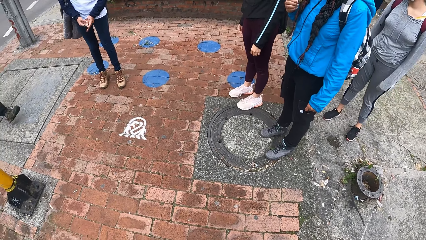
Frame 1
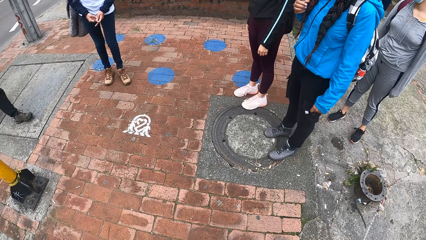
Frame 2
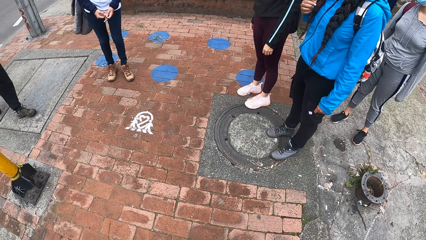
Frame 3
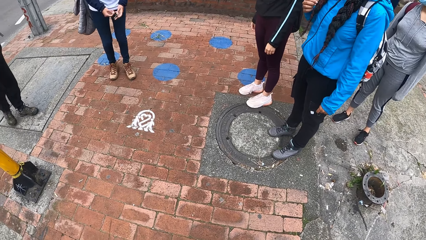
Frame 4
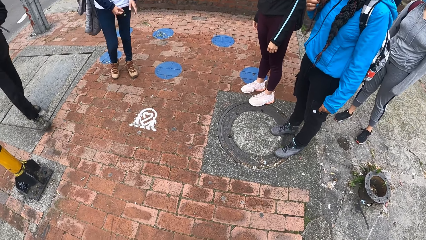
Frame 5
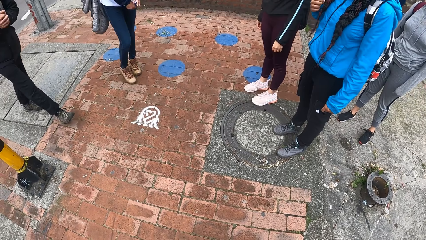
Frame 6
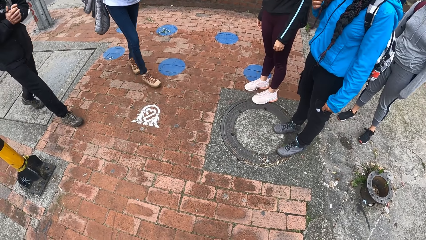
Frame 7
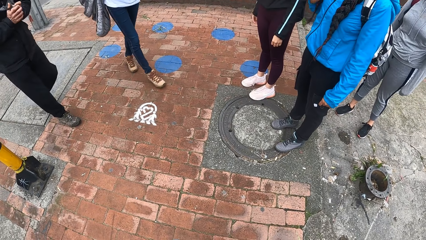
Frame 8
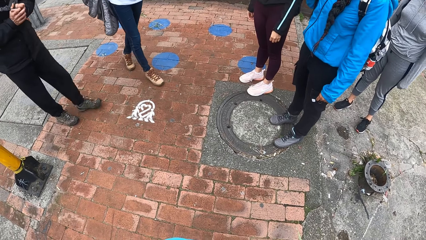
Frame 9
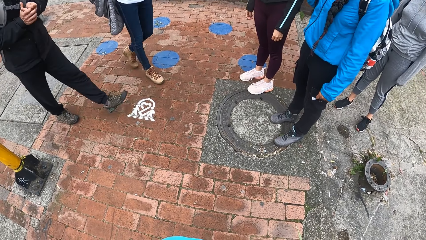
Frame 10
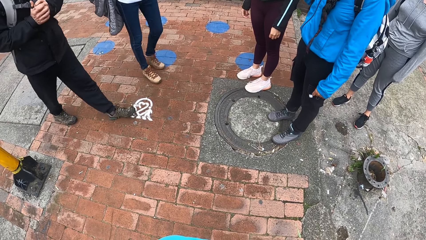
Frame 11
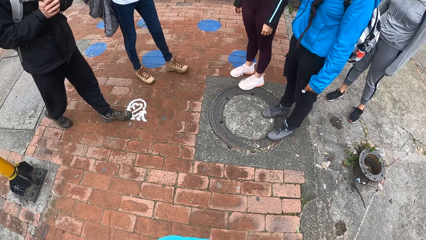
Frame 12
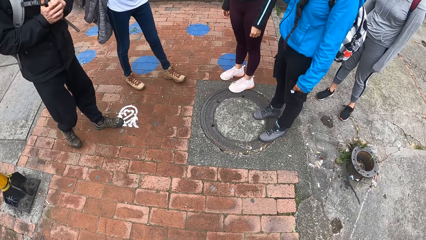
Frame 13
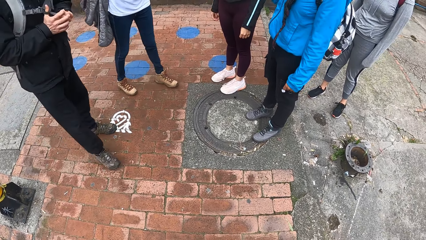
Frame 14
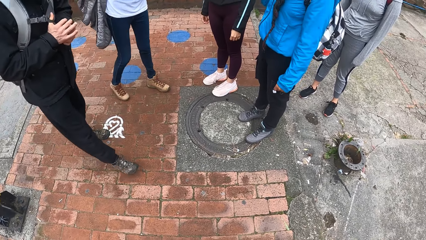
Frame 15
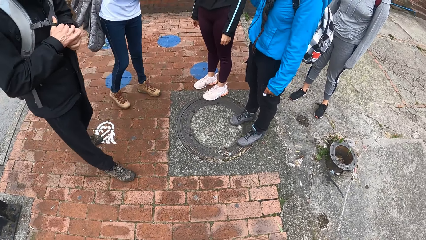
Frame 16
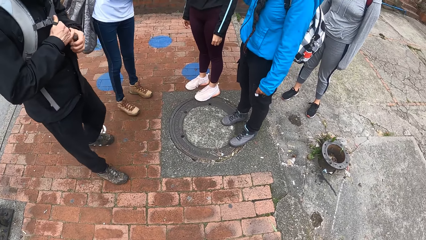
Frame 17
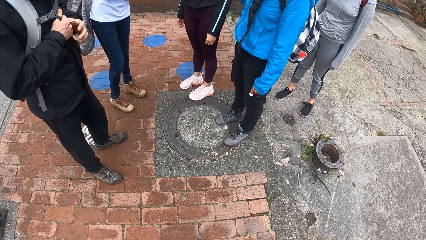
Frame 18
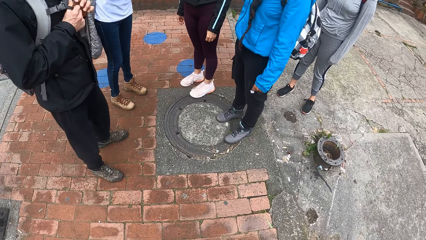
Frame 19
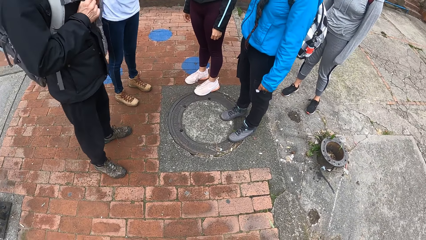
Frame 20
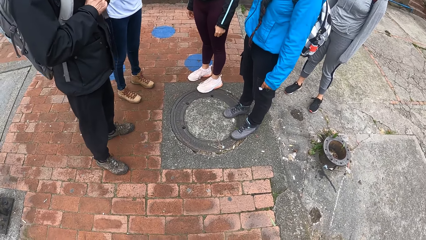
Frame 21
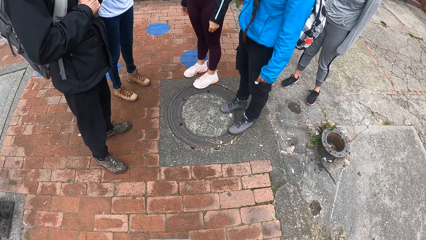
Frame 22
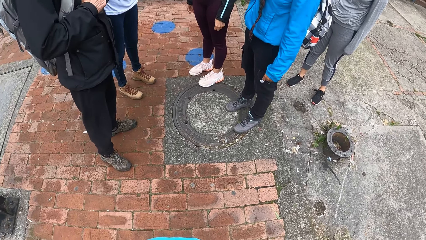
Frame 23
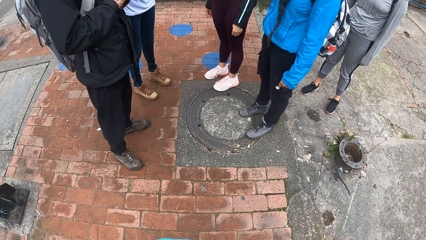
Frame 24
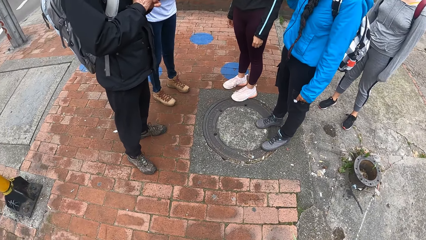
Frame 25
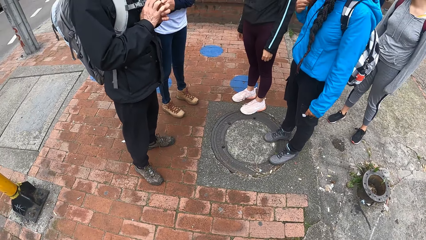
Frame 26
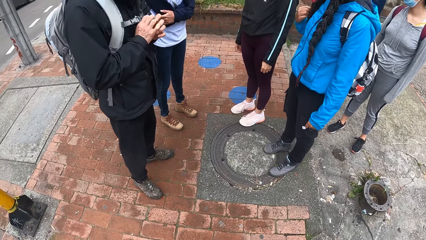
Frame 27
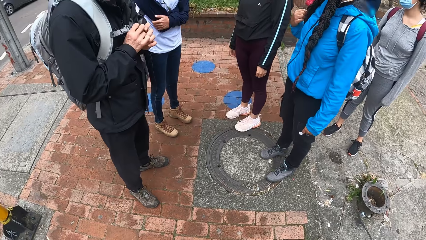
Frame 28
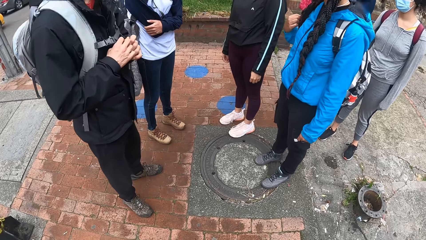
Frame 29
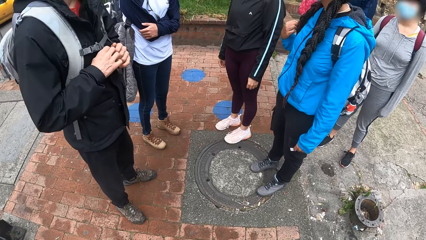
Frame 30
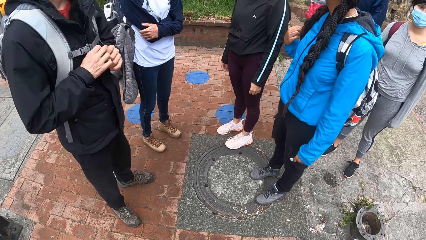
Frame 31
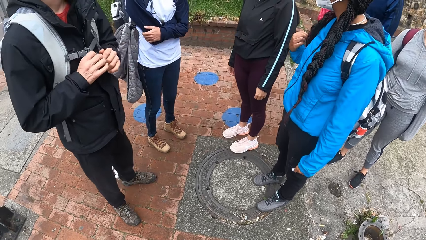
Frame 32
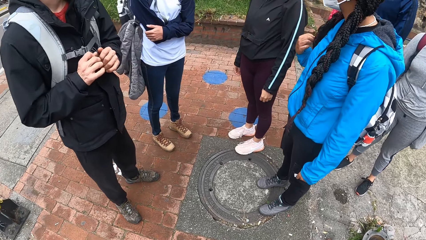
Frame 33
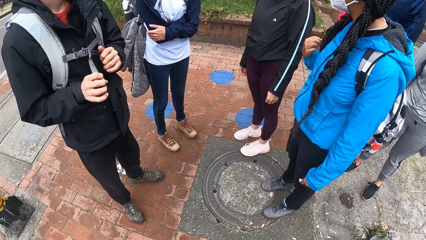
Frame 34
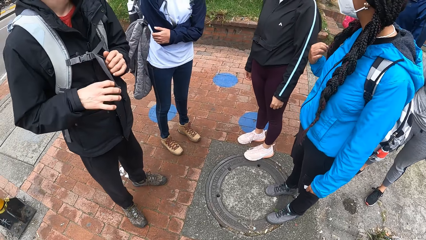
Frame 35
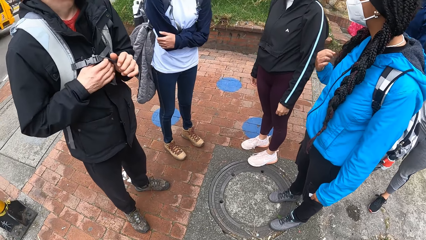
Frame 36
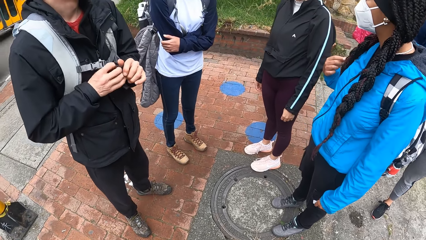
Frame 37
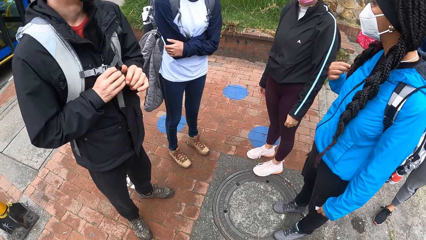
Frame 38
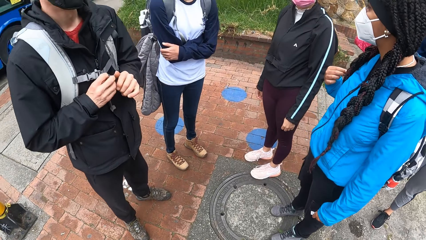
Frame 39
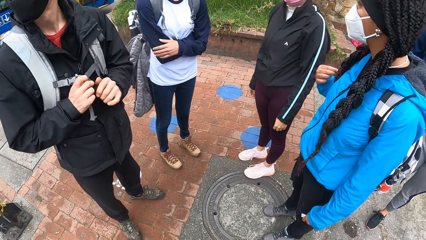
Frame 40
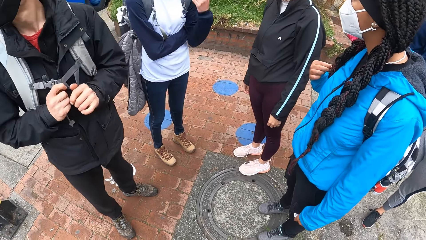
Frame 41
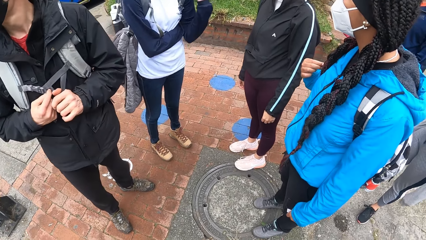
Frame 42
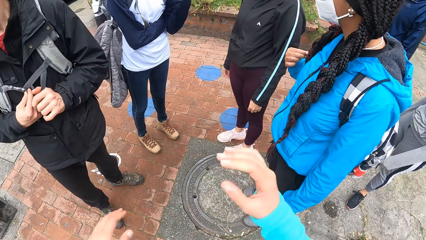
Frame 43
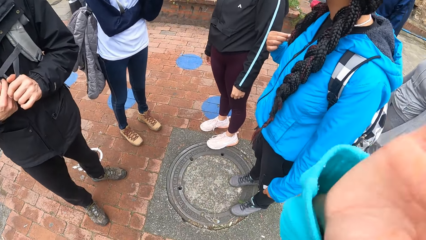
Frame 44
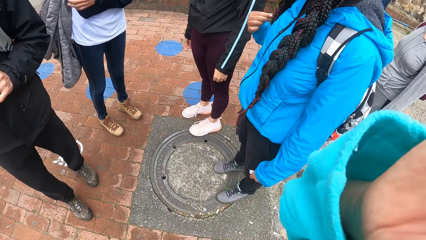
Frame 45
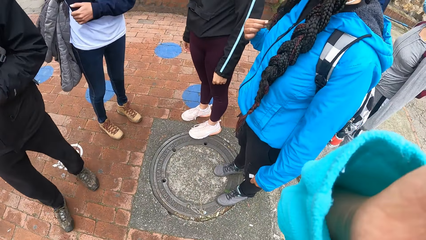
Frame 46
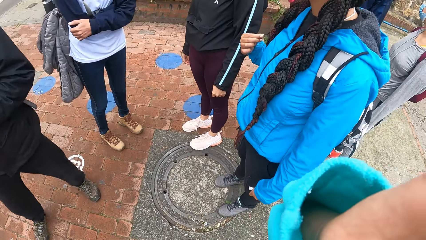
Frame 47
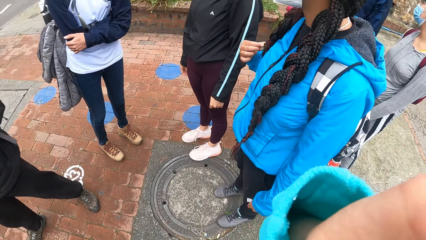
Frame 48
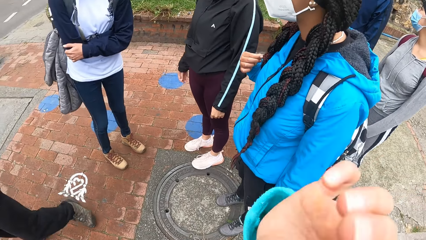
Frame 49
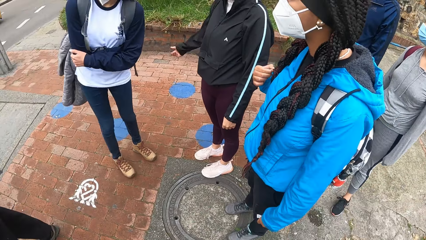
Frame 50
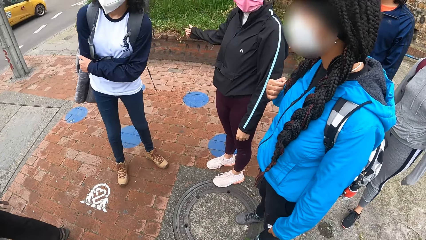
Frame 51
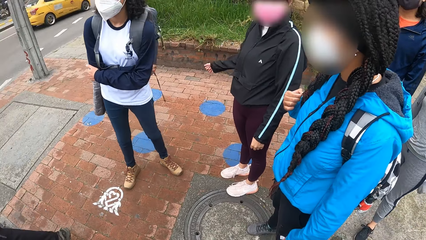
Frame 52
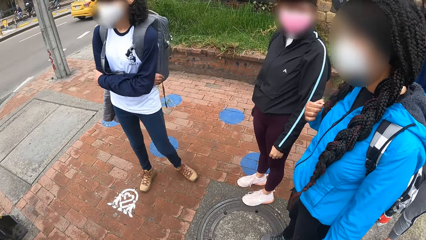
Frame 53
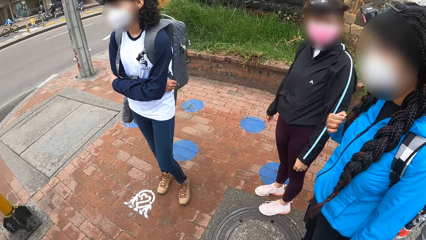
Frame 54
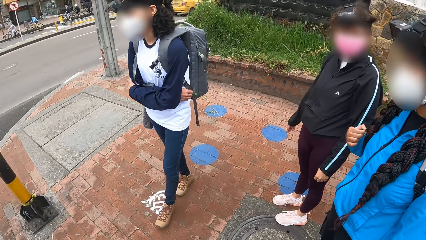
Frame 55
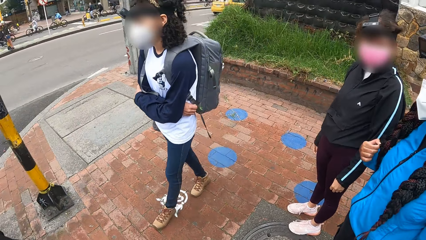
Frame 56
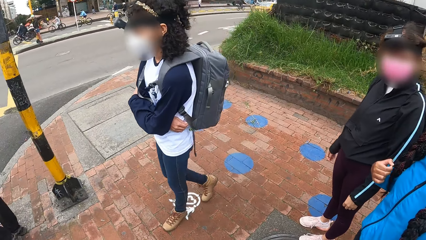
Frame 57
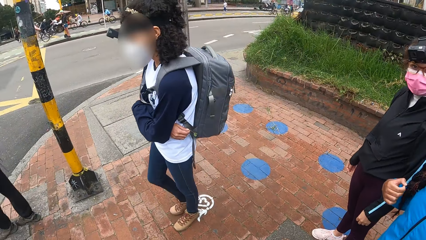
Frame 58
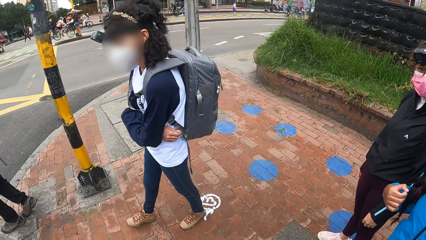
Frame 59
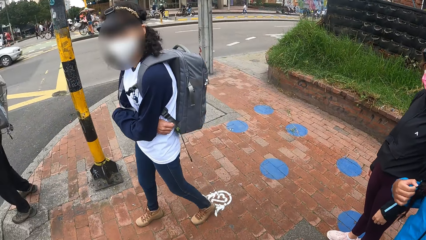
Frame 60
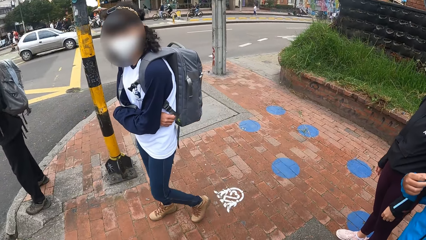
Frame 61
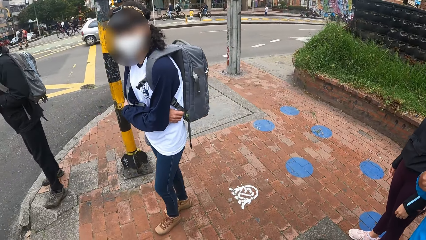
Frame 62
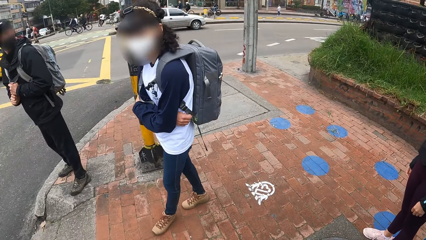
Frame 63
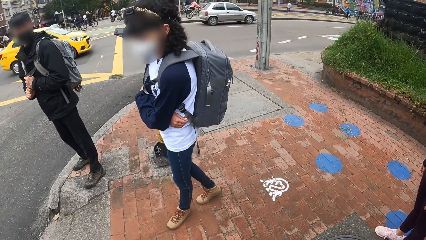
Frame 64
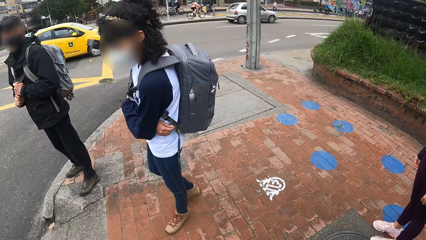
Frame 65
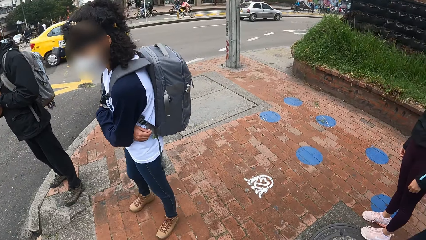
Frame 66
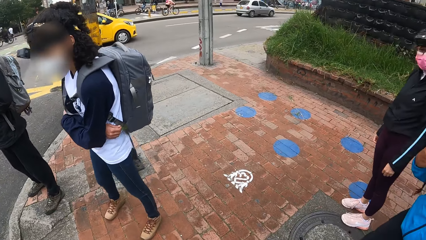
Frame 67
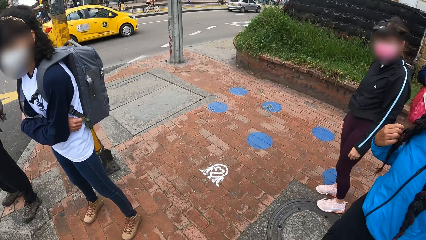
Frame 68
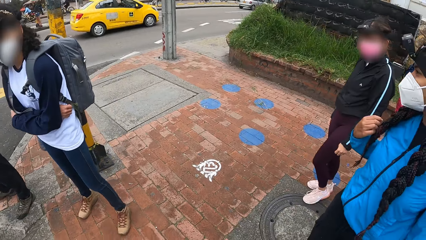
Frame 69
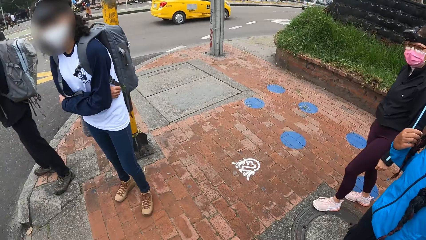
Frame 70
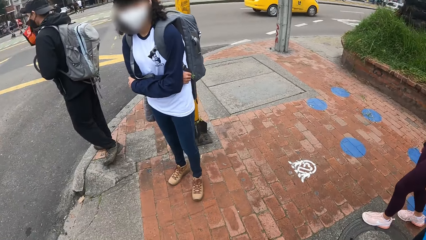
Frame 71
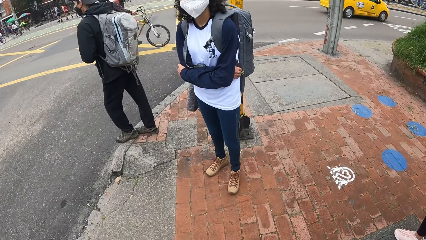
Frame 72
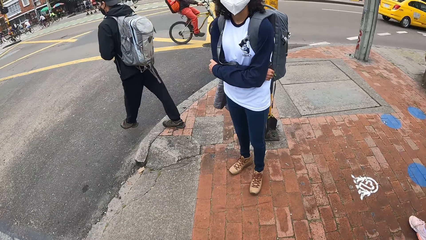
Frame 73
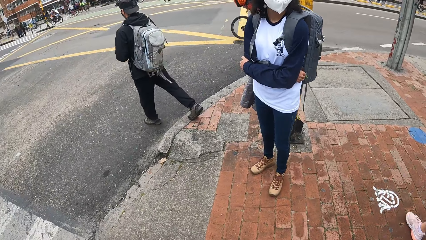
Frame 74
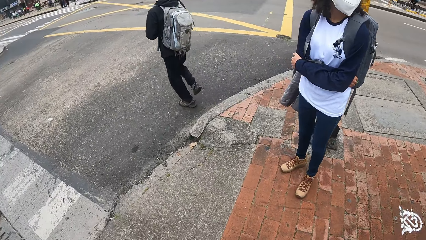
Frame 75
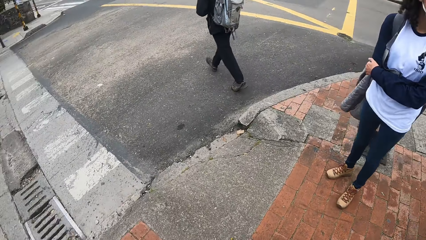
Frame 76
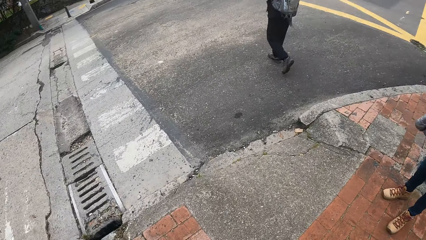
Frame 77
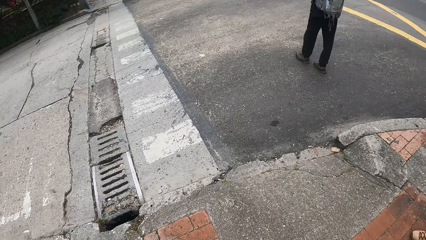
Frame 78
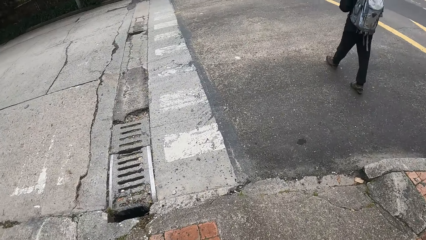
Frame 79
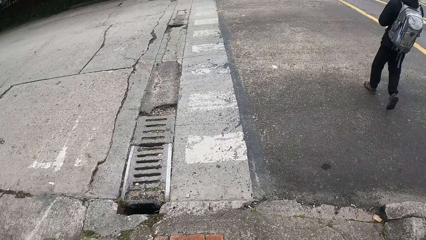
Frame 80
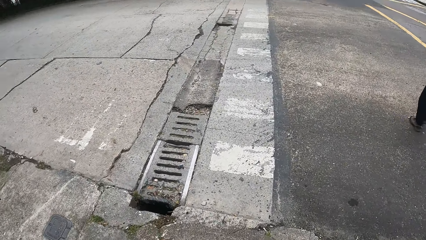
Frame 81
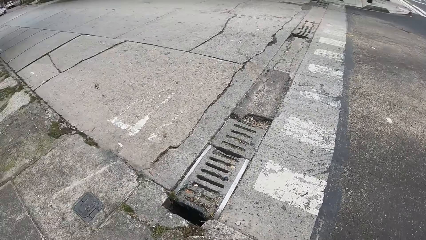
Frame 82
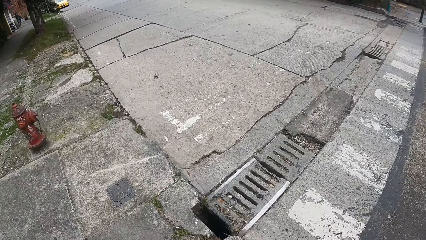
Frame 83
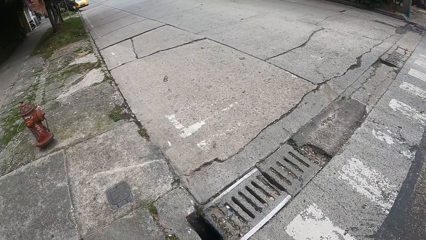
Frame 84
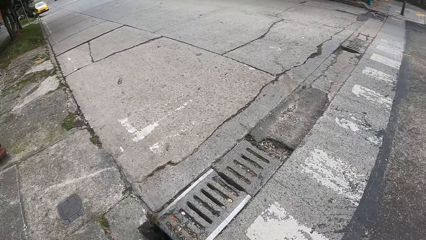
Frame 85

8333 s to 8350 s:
The camera wearer interacts with a group of people. They look around and turn around.
